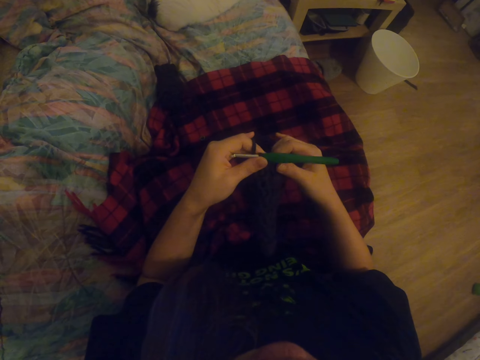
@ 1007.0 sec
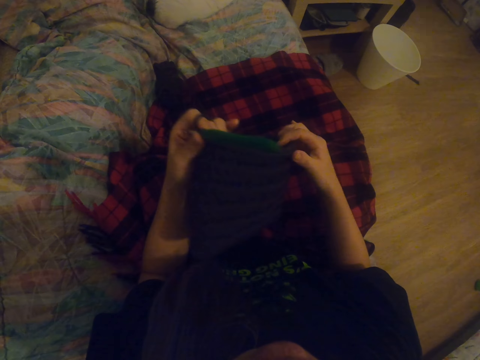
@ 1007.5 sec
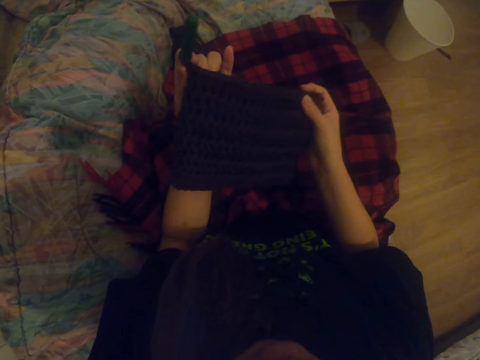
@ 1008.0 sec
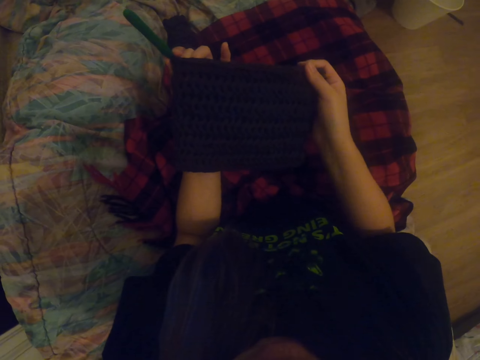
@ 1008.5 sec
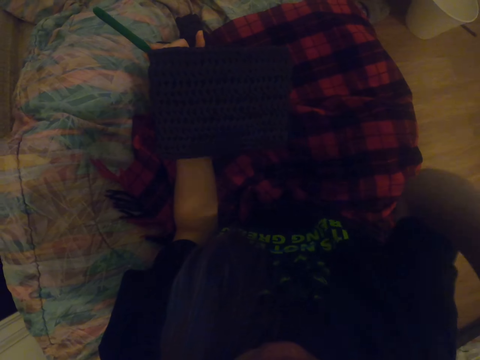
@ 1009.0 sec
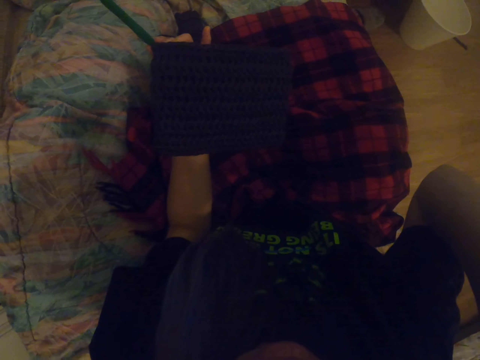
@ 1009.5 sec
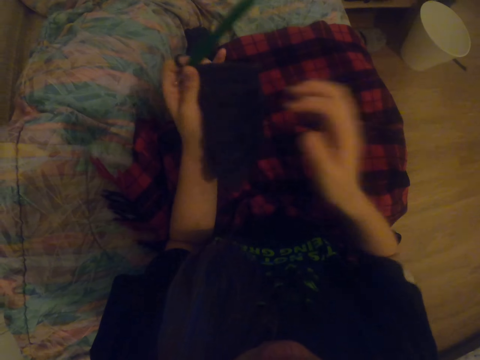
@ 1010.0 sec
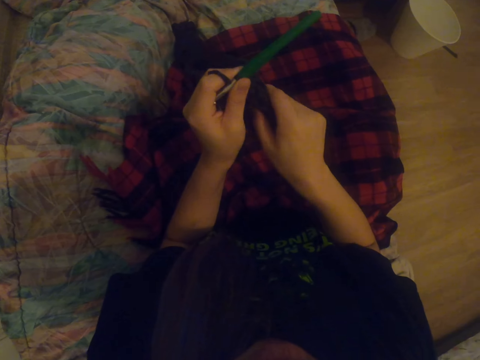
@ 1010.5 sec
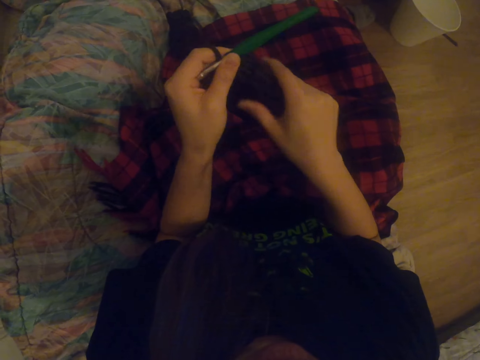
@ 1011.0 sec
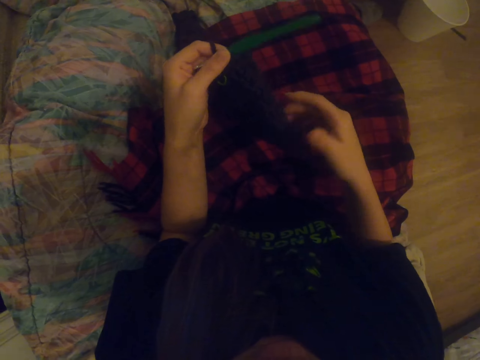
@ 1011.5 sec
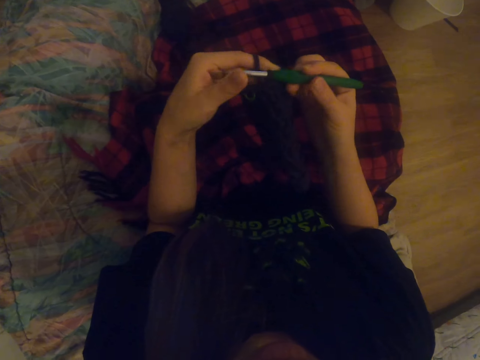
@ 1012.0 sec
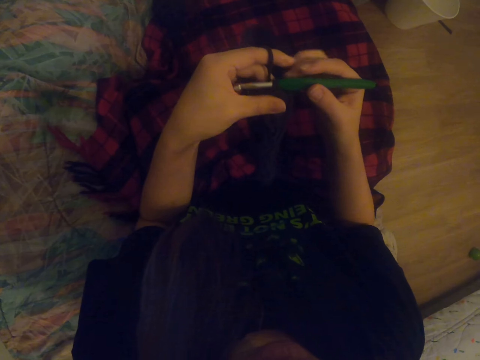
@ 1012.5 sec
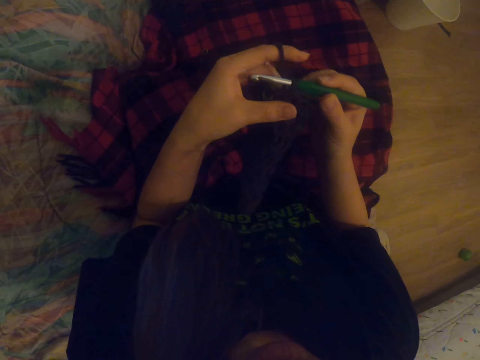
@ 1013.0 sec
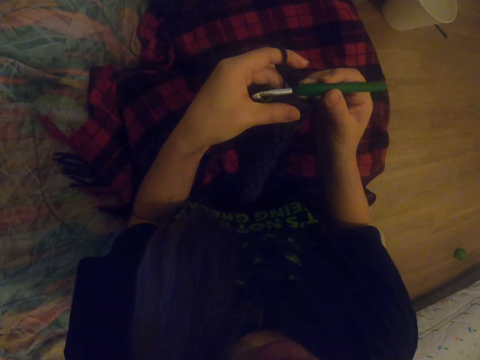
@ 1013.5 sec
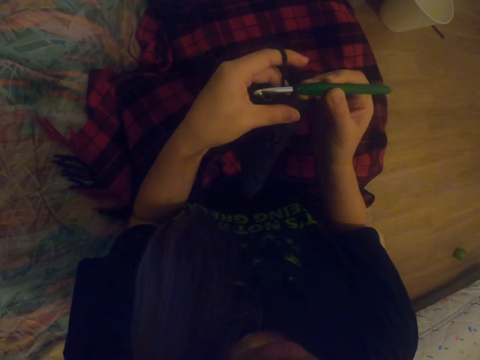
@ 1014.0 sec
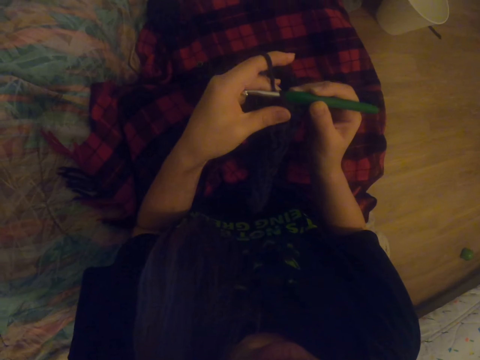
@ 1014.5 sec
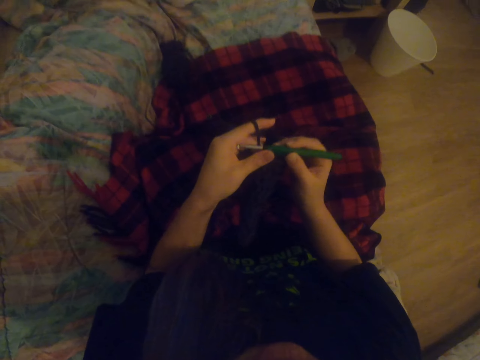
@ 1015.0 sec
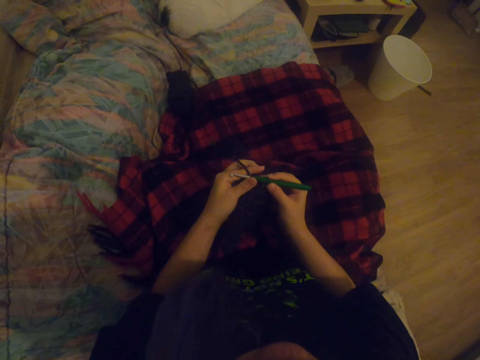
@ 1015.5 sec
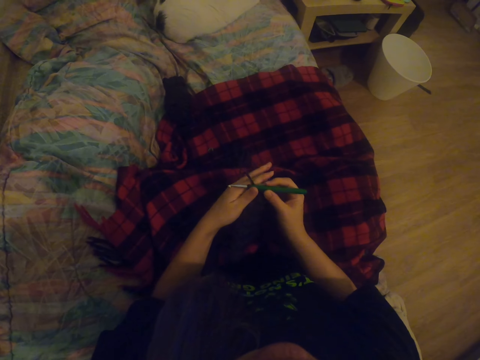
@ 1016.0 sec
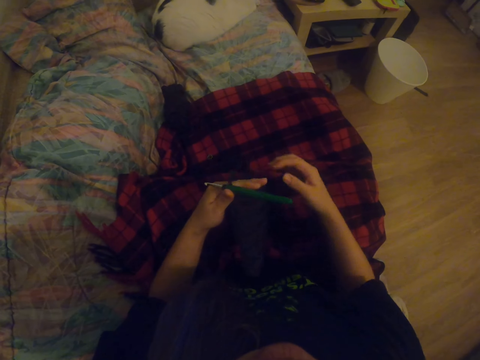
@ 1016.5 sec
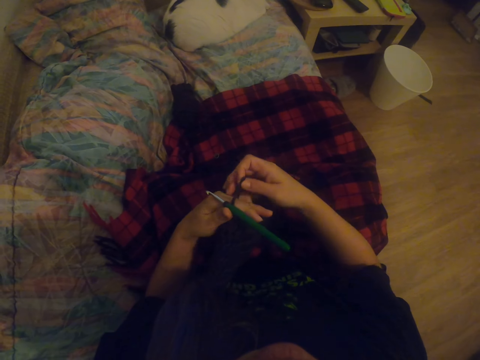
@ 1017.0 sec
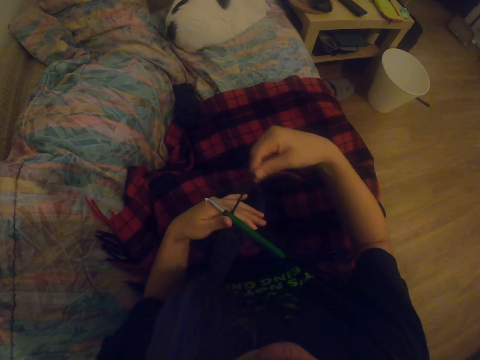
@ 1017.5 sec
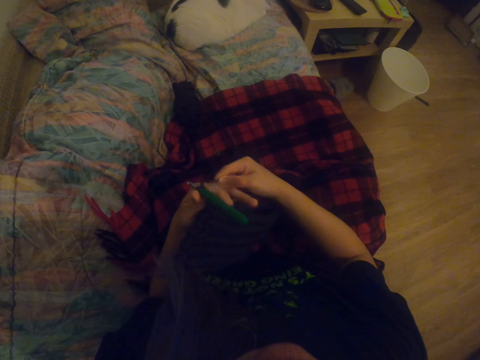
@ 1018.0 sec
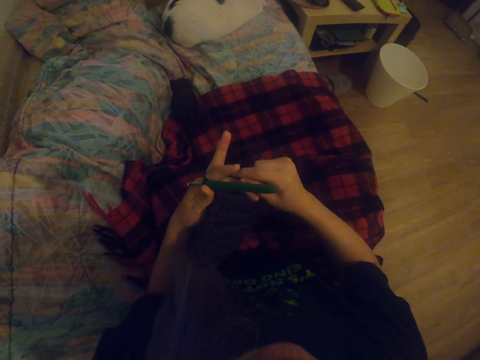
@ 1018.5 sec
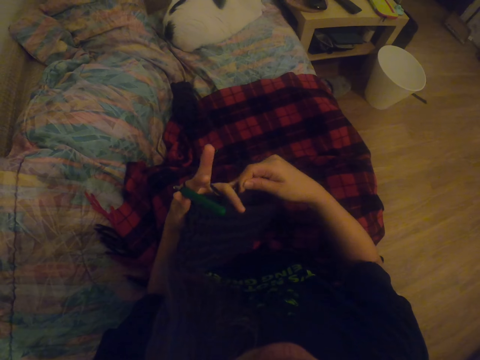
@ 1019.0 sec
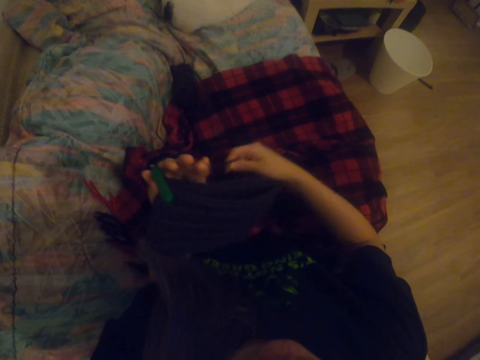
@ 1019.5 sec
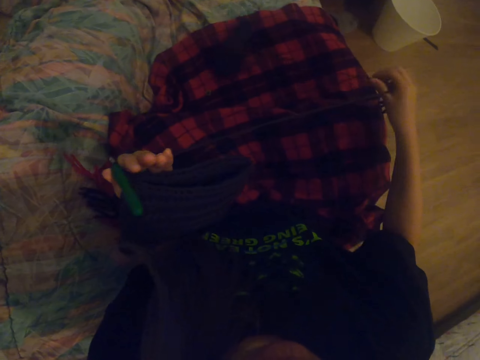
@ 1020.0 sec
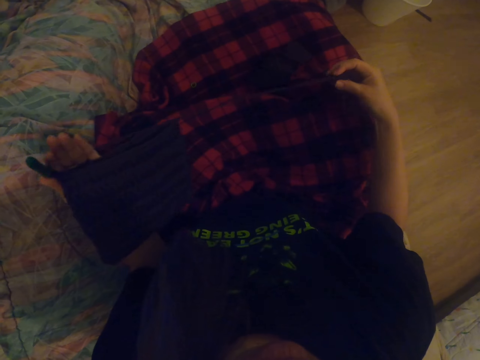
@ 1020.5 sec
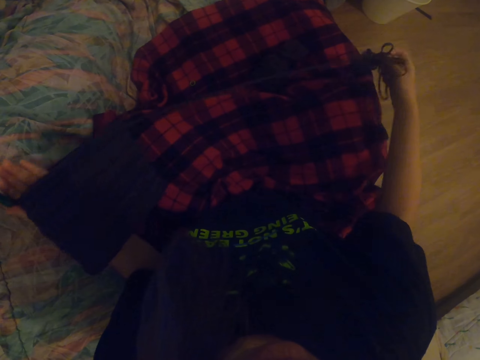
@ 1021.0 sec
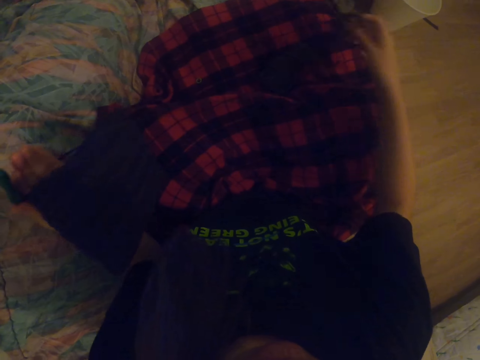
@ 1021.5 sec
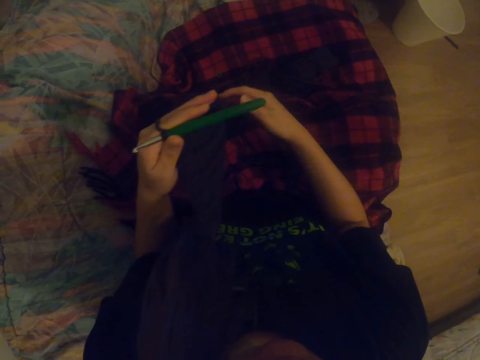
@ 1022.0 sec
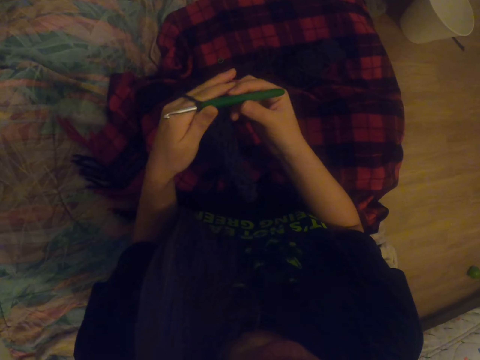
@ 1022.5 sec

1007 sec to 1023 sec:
The camera wearer stares at the fabric. They check the bag. They scrub the head. They fix the camera. They hold the threader. They align the thread on the fingers. They roll the thread on the hand. They pull the thread.

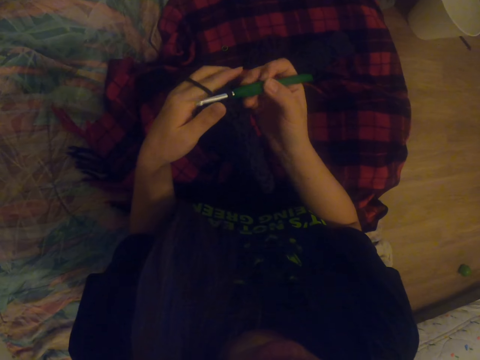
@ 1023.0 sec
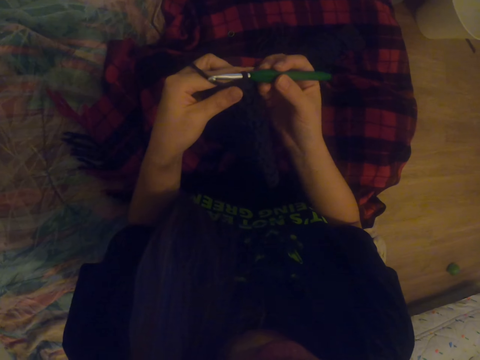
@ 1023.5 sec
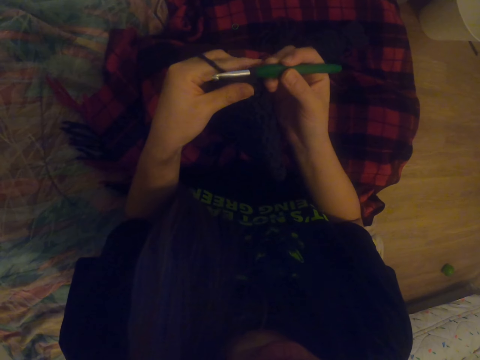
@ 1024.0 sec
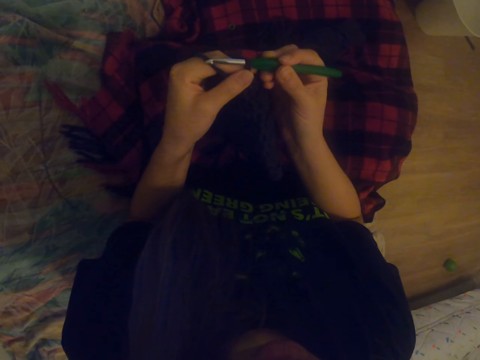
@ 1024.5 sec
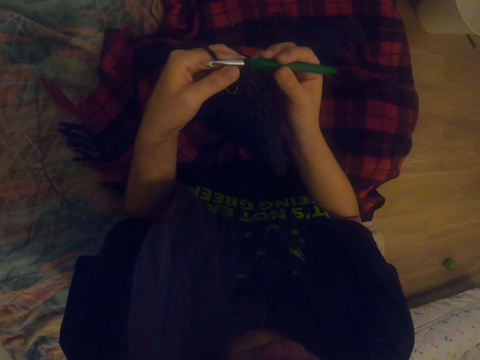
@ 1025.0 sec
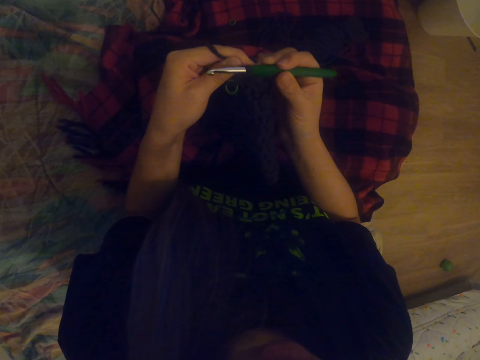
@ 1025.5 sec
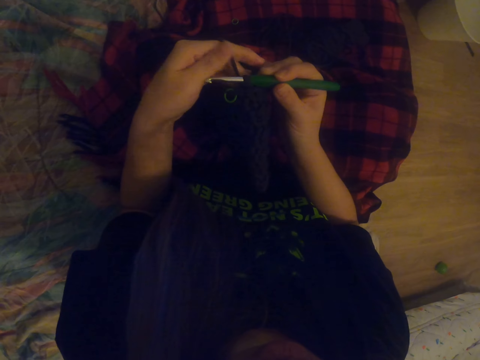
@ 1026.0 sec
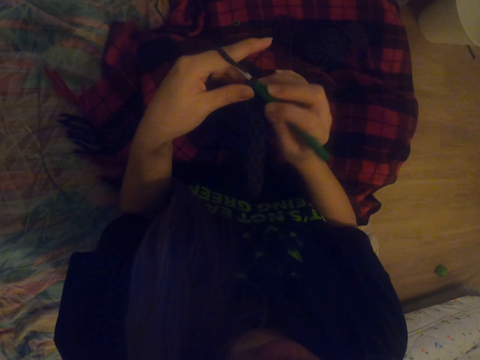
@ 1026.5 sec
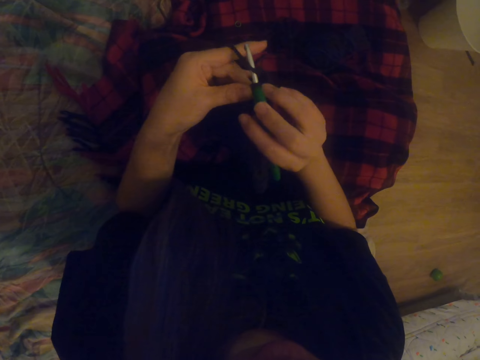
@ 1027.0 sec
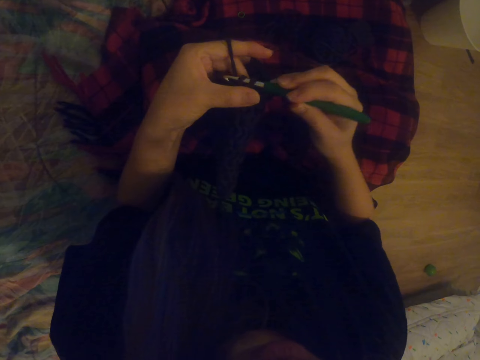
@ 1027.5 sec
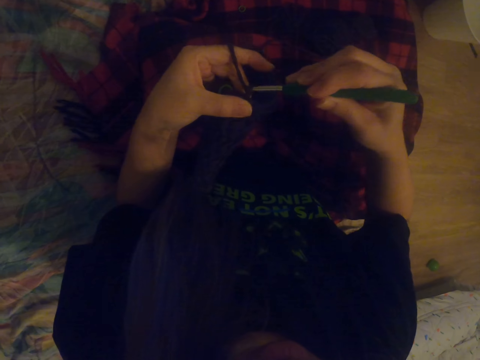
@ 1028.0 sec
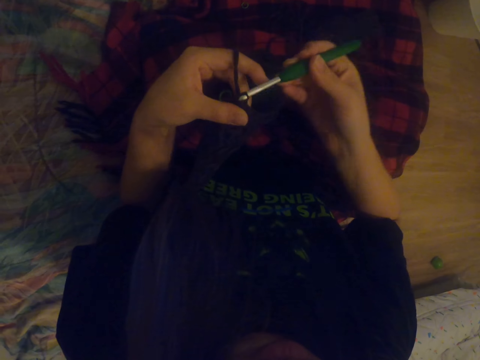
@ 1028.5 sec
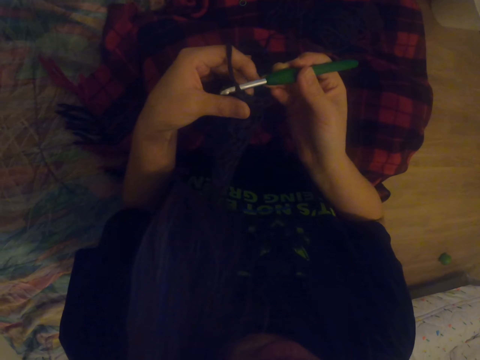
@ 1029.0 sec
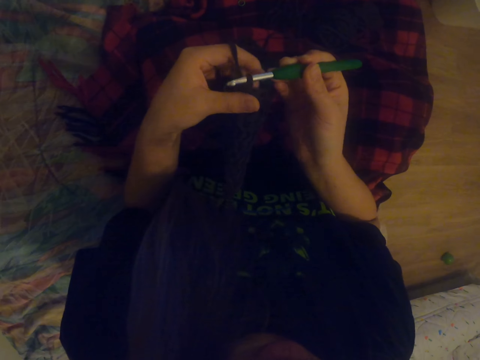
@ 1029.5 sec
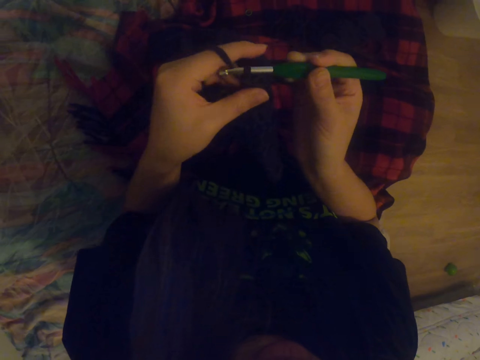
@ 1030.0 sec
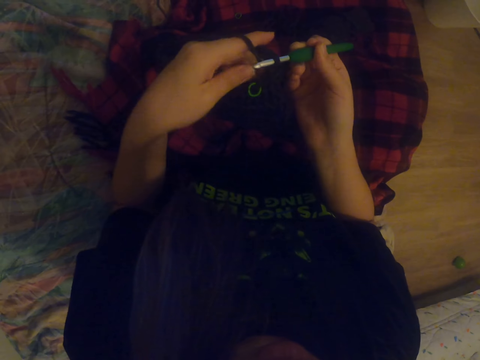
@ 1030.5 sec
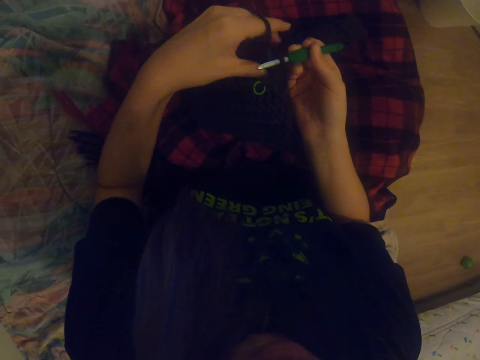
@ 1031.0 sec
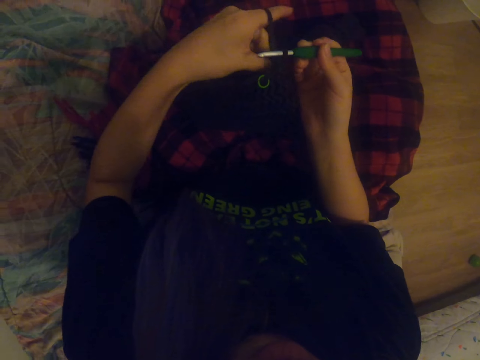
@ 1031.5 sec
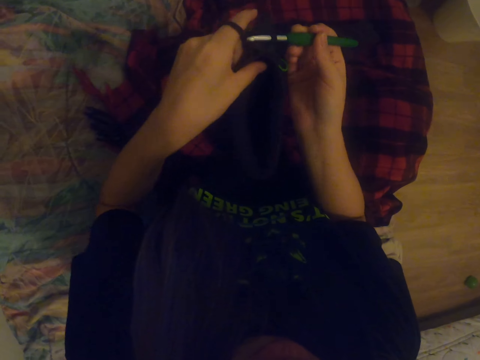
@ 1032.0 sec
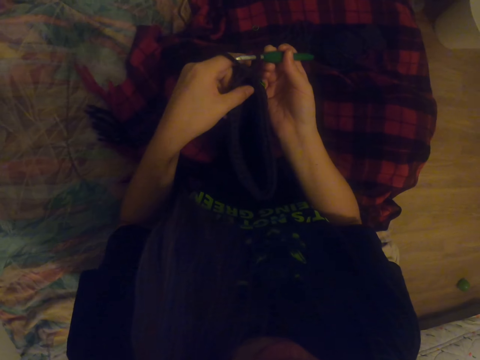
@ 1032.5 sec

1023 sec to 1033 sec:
The camera wearer holds the threader. They knit the fabric with a crochet hook.
